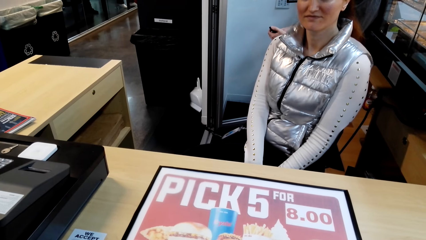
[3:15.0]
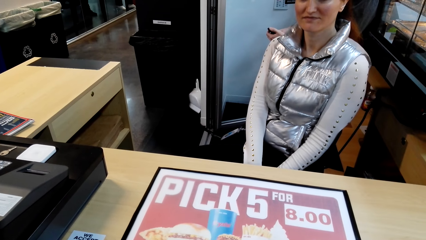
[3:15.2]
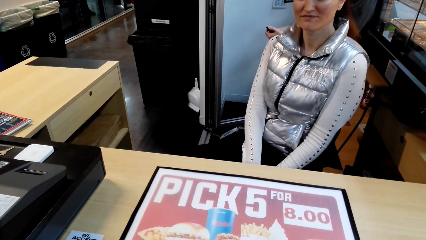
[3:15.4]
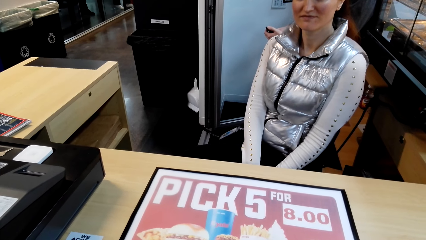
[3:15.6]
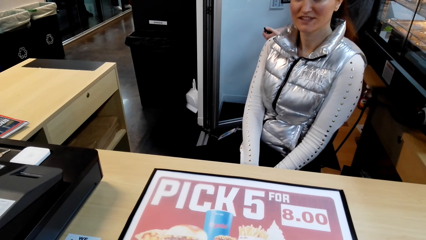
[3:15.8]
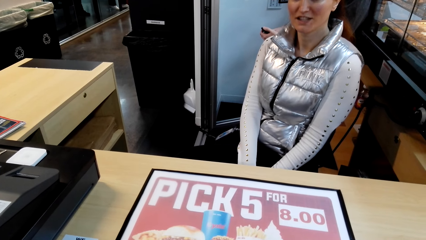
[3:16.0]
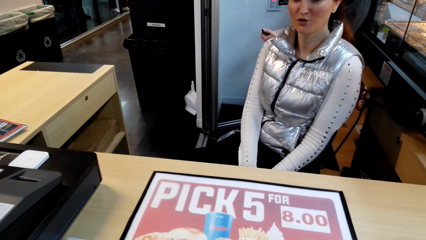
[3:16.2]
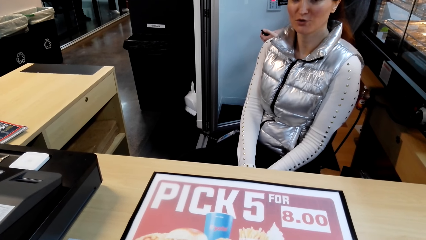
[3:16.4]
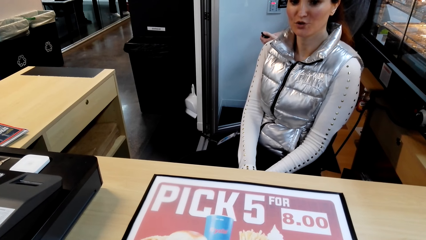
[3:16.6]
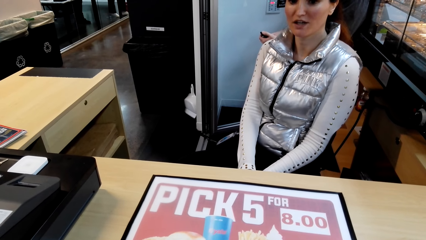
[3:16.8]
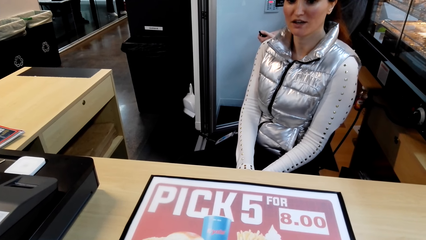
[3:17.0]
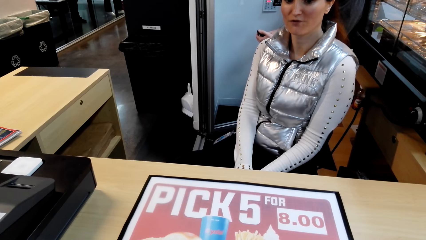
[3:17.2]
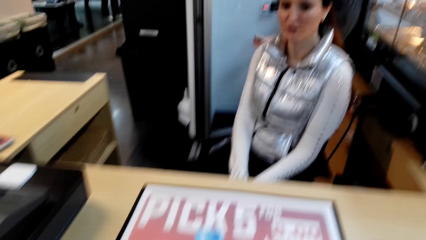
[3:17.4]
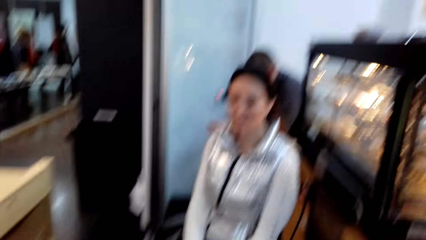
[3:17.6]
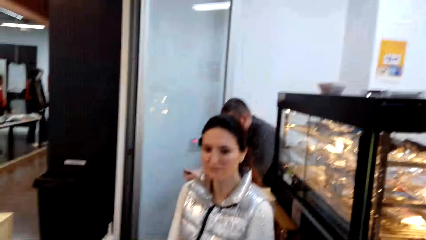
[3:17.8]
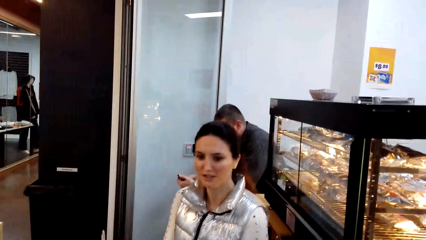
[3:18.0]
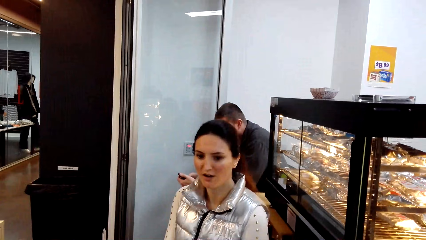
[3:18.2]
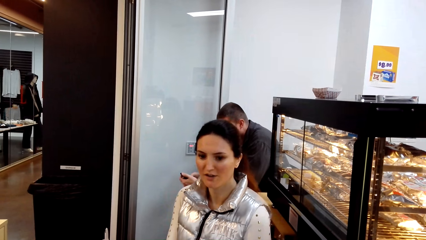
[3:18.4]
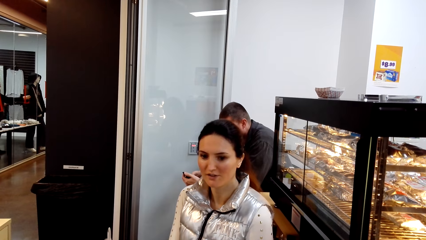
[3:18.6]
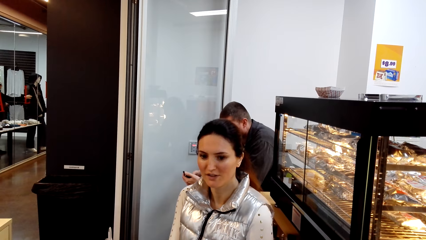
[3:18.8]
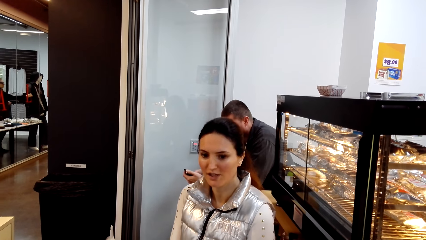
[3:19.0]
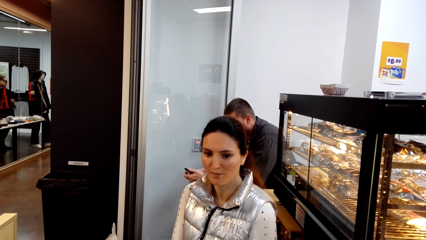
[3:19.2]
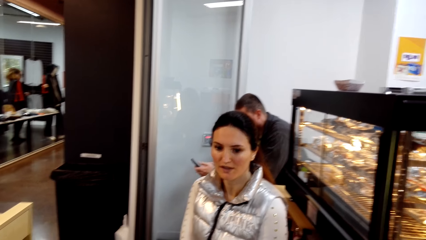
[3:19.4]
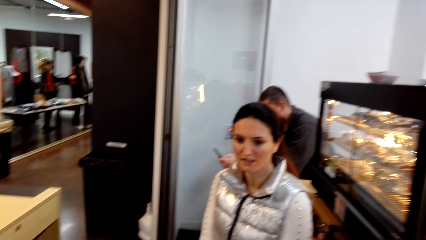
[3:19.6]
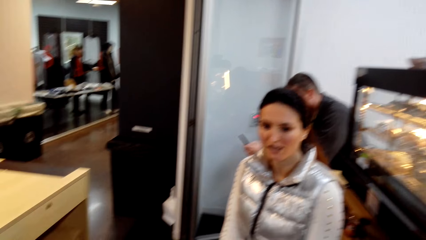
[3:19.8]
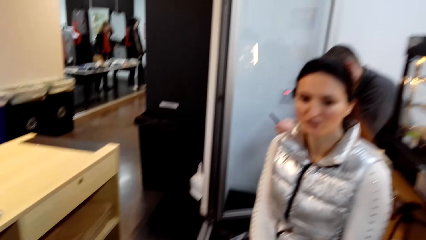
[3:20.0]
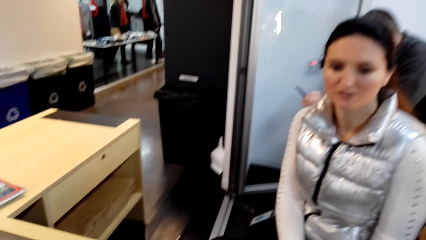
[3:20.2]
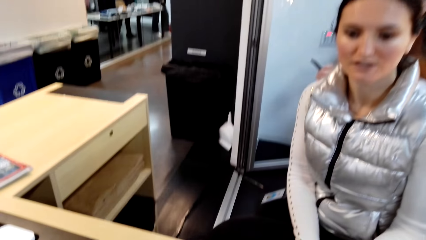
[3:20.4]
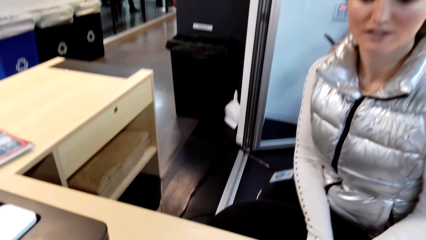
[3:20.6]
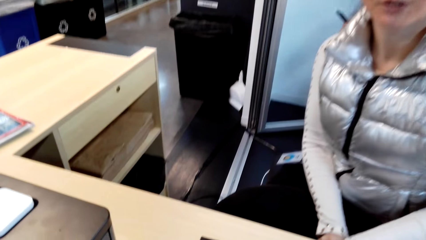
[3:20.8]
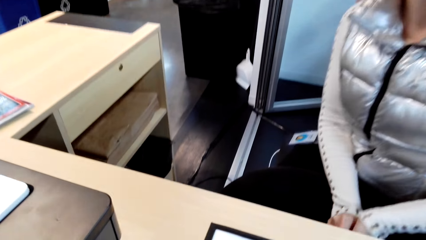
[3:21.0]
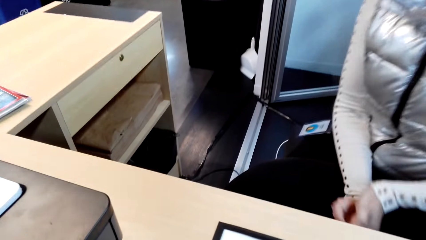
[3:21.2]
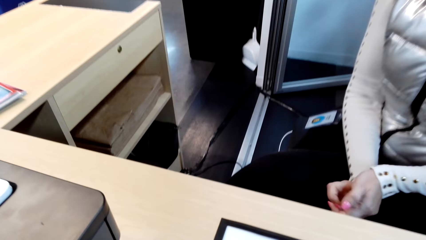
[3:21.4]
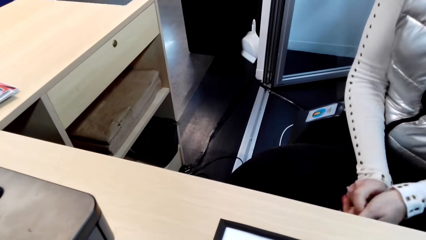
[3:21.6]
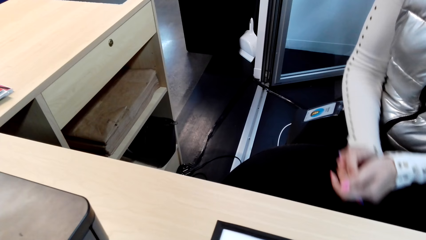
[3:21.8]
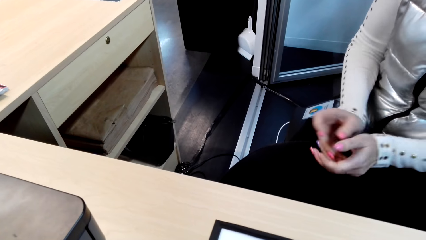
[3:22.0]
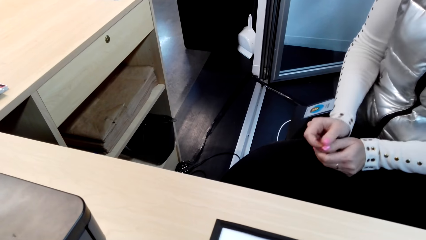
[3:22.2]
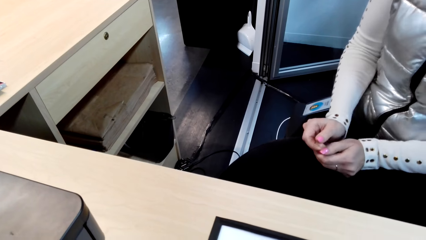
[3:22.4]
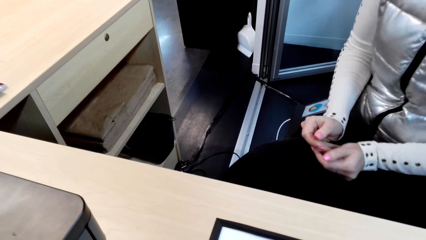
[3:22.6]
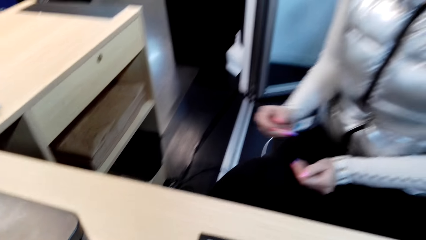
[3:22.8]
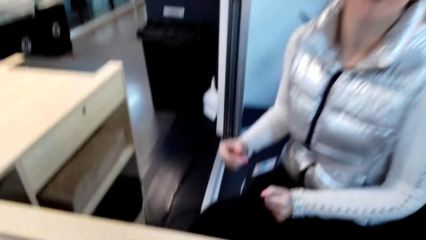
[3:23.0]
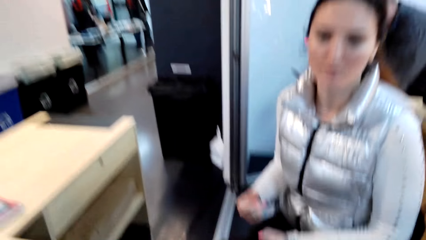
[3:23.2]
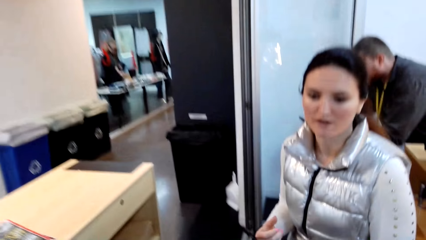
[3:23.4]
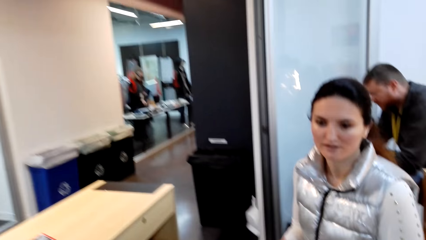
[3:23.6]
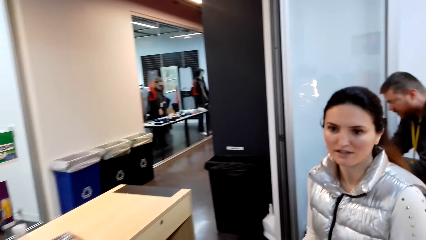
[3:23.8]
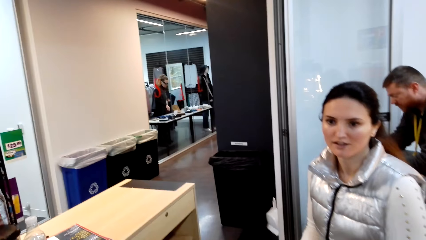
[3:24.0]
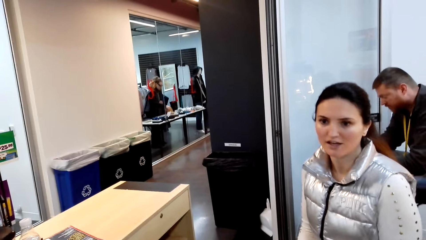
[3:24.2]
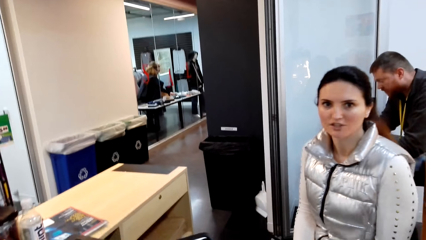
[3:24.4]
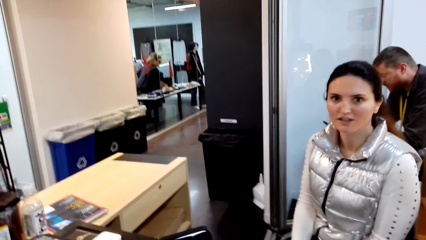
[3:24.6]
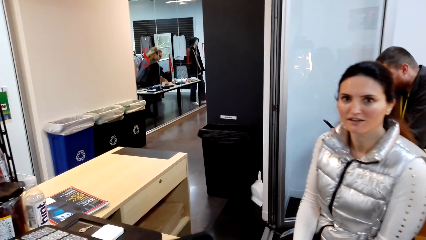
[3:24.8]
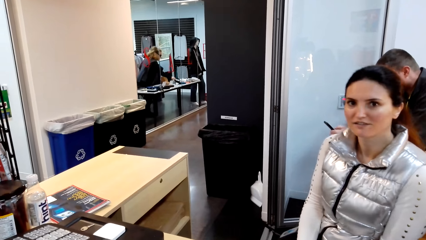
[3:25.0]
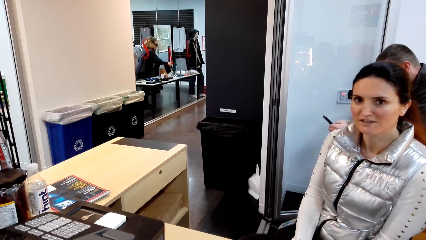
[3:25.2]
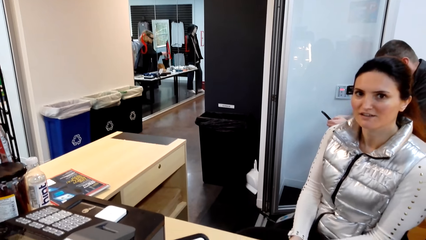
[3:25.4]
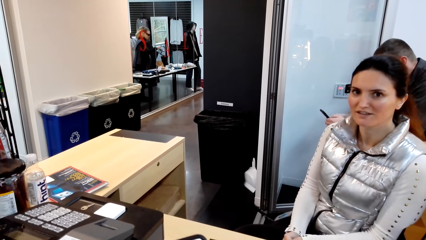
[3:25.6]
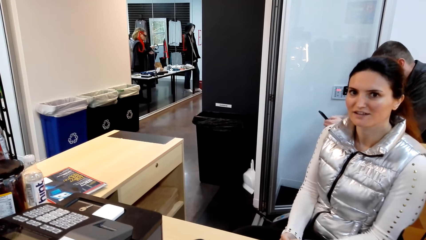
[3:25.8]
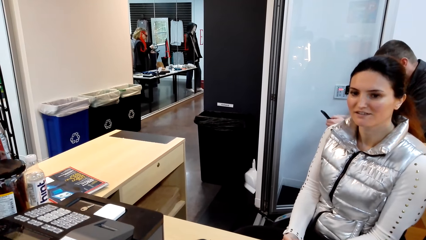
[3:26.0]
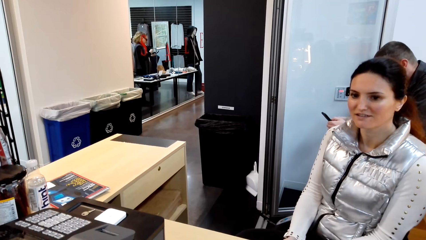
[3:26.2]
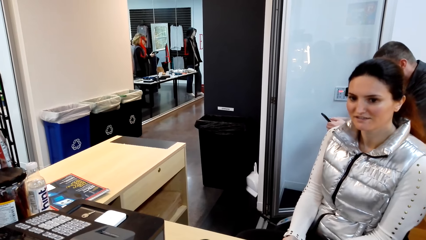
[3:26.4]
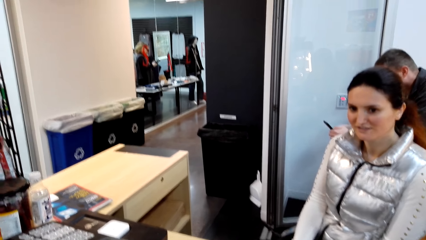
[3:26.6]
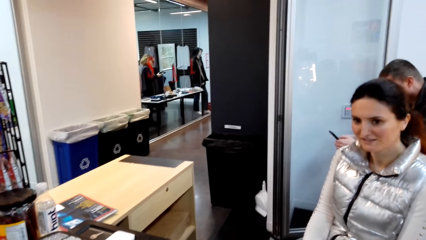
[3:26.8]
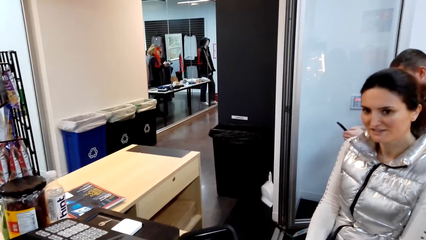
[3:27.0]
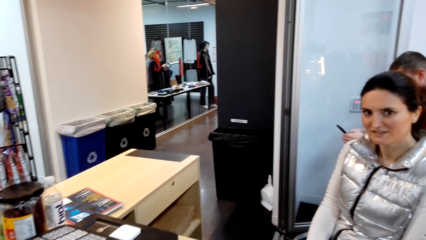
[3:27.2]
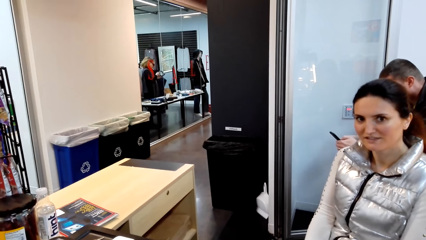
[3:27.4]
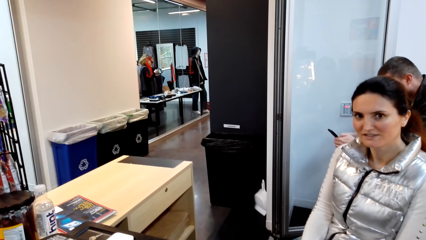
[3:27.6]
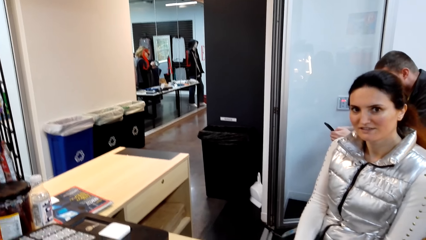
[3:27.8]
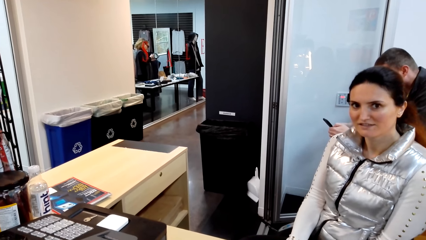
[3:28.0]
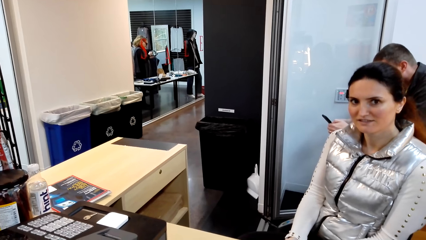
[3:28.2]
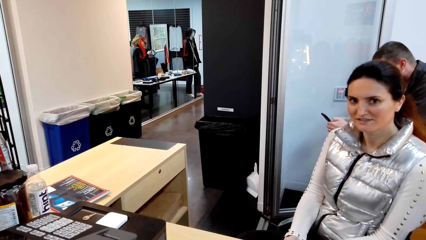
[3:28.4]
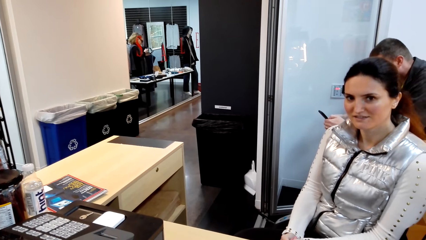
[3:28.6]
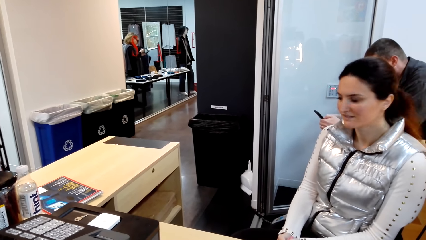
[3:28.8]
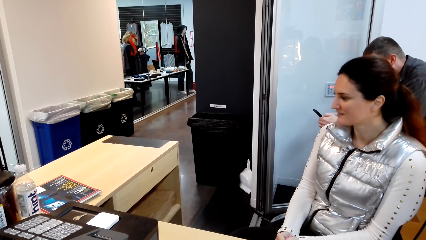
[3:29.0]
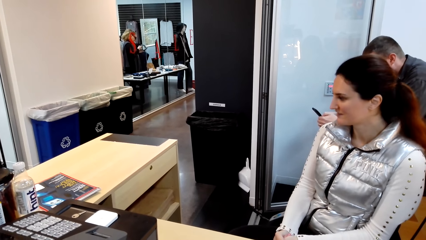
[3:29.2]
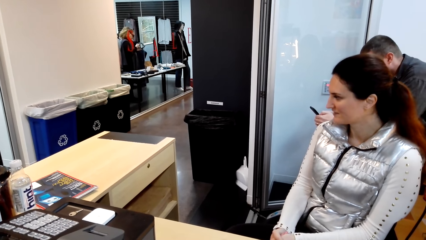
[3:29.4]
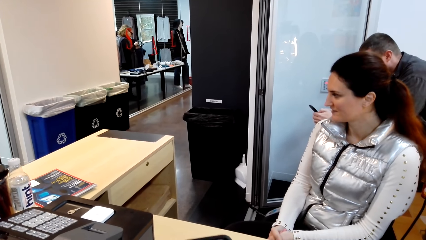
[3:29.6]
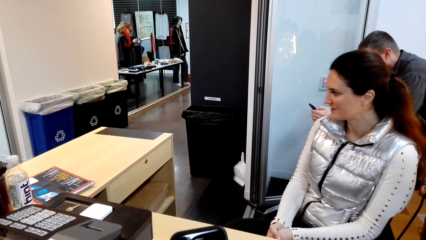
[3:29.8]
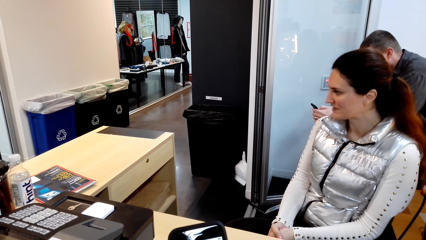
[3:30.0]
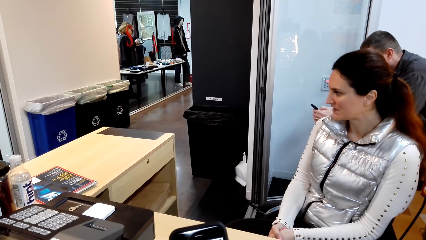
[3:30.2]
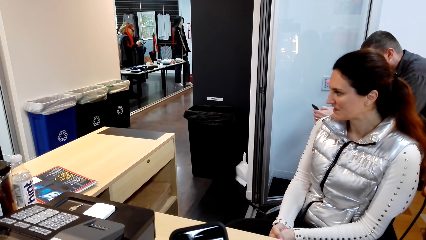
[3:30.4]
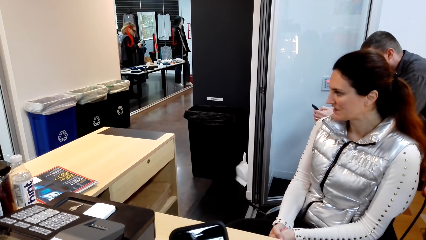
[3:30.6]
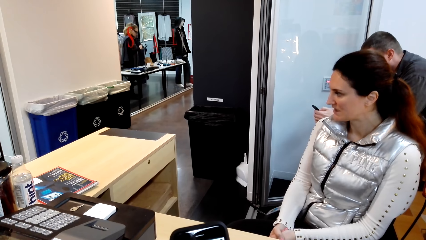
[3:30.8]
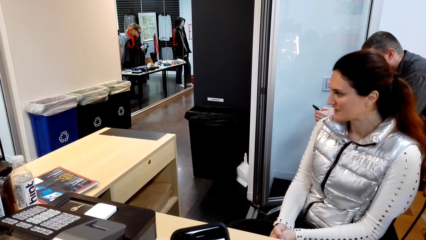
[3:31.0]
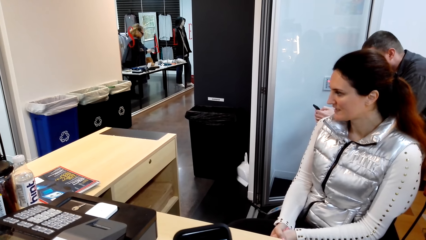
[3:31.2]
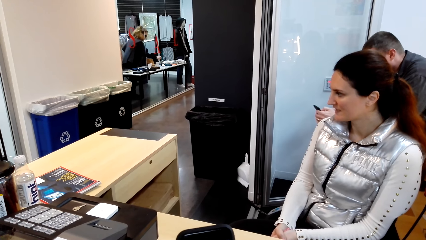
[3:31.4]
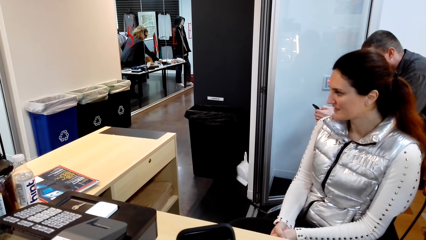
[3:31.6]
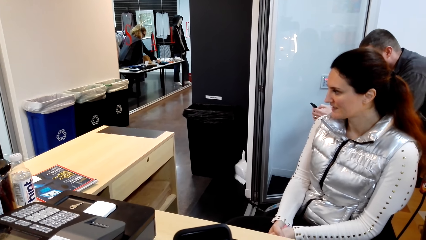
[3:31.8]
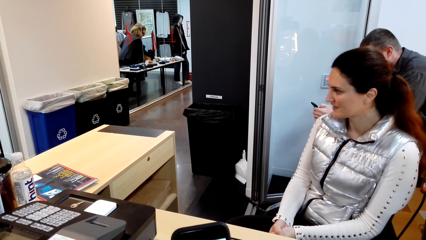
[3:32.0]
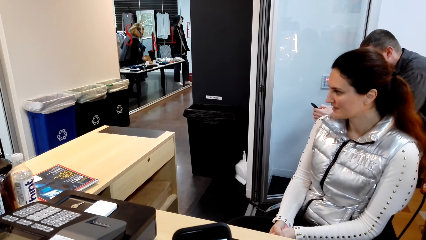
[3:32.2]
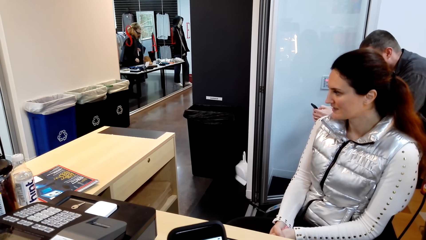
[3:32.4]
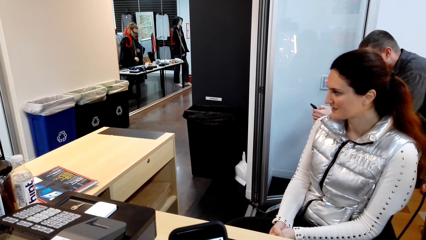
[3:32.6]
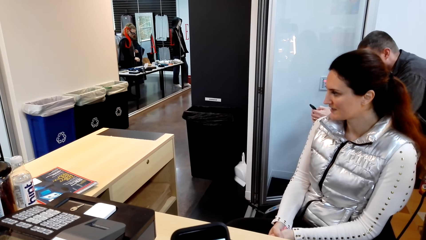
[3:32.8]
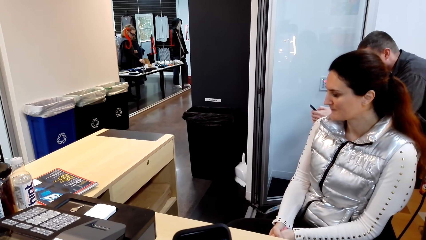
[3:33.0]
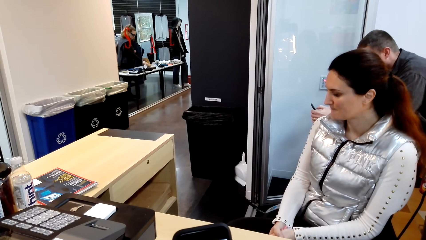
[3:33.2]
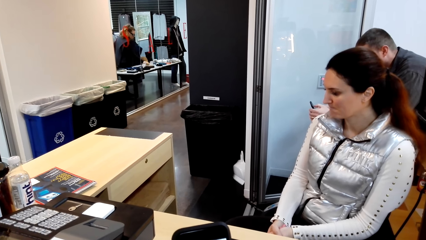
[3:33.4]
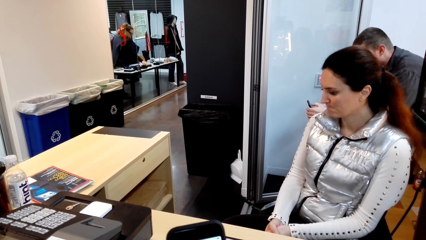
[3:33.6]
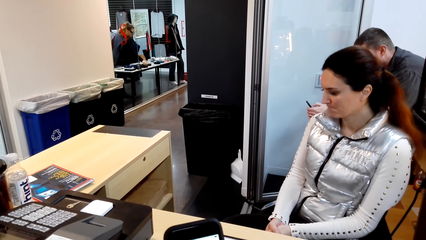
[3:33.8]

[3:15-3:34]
A lady looks at the camera wearer. The camera wearer looks around. They look at a person. The lady moves the hands and looks at the camera wearer. The person looks at another person. The camera wearer operates the phone.
